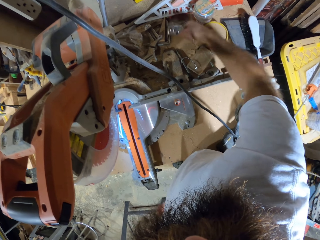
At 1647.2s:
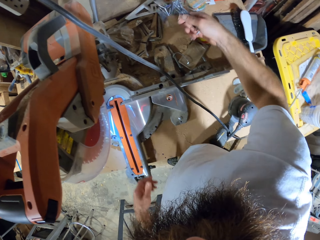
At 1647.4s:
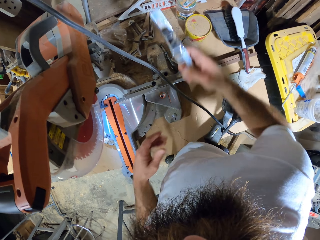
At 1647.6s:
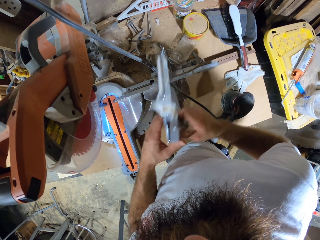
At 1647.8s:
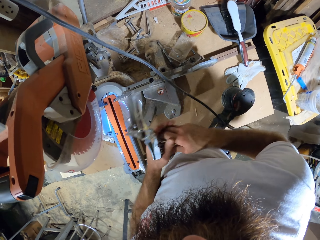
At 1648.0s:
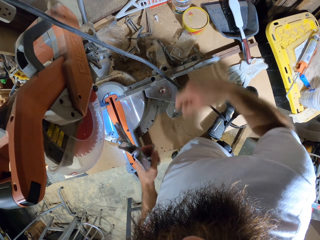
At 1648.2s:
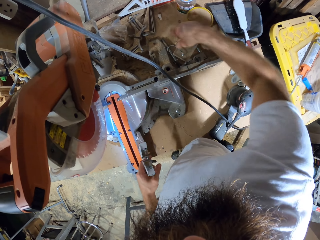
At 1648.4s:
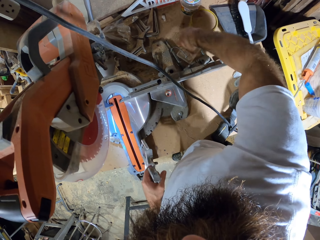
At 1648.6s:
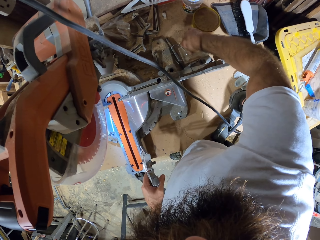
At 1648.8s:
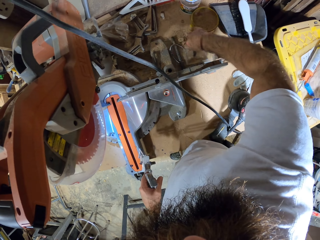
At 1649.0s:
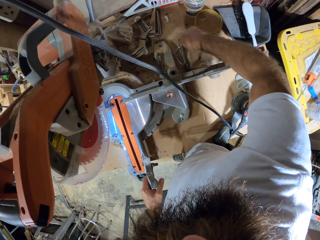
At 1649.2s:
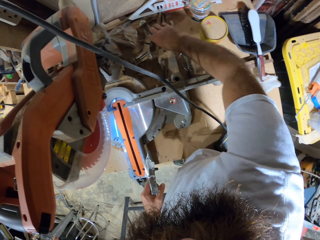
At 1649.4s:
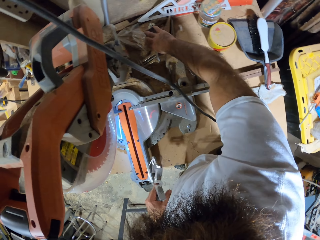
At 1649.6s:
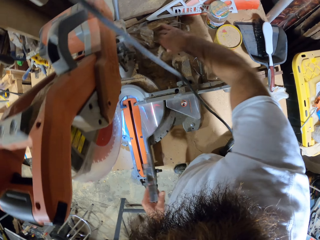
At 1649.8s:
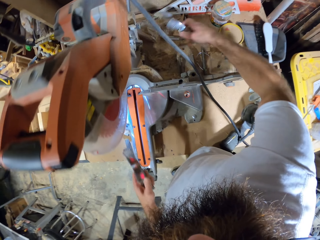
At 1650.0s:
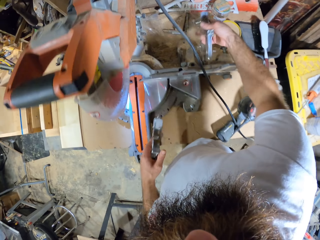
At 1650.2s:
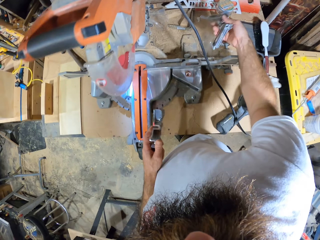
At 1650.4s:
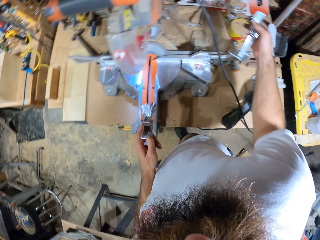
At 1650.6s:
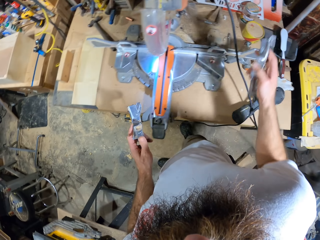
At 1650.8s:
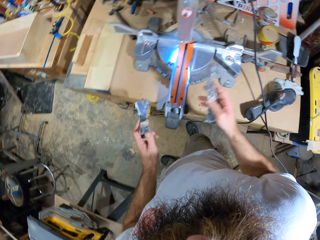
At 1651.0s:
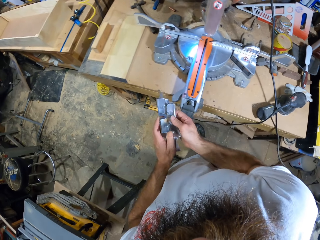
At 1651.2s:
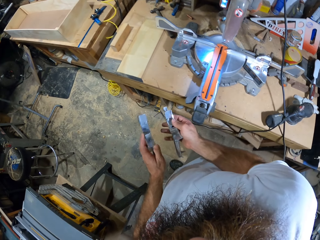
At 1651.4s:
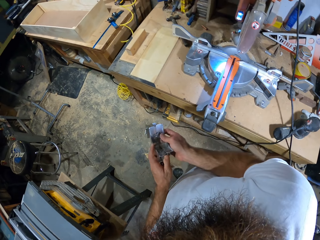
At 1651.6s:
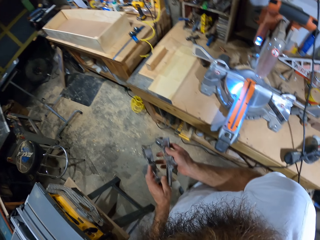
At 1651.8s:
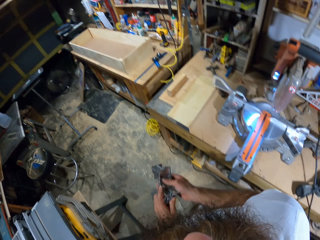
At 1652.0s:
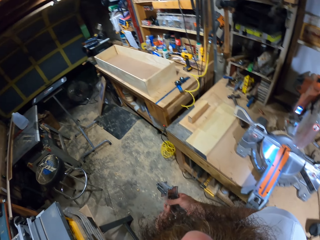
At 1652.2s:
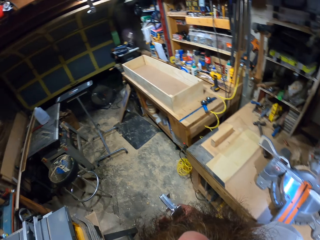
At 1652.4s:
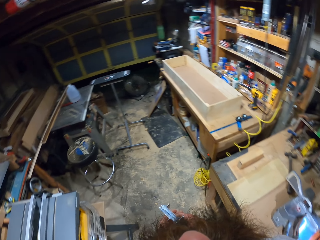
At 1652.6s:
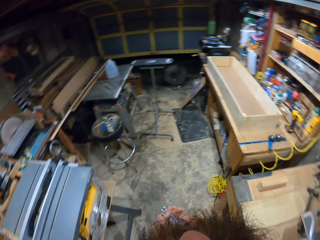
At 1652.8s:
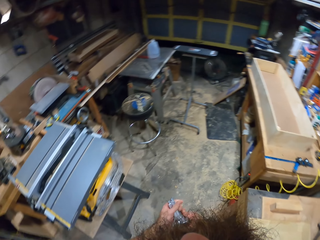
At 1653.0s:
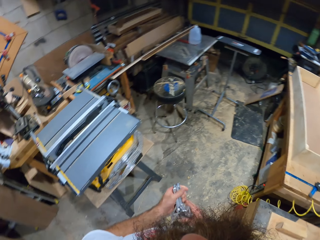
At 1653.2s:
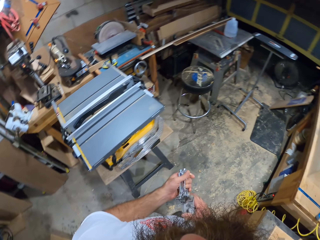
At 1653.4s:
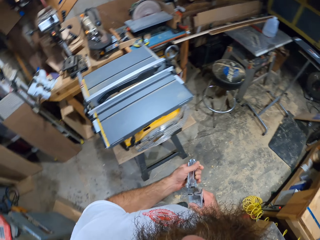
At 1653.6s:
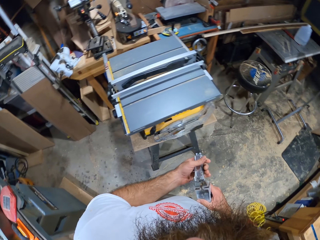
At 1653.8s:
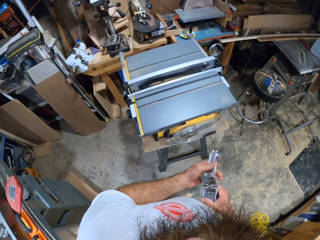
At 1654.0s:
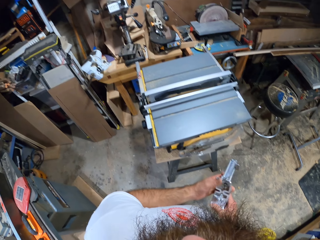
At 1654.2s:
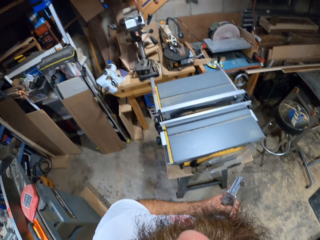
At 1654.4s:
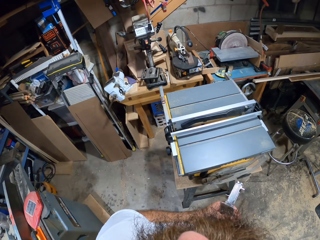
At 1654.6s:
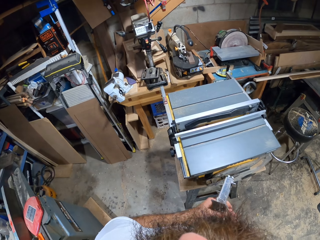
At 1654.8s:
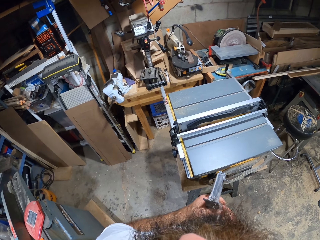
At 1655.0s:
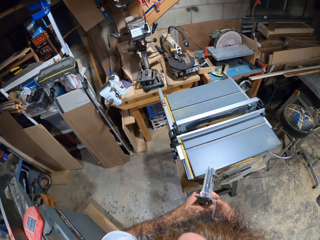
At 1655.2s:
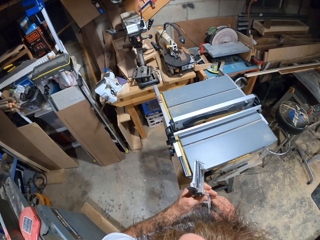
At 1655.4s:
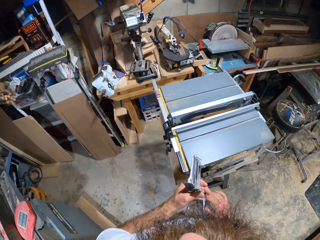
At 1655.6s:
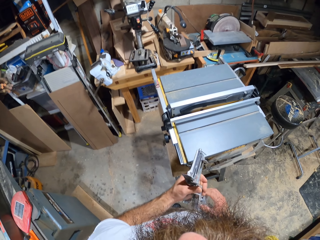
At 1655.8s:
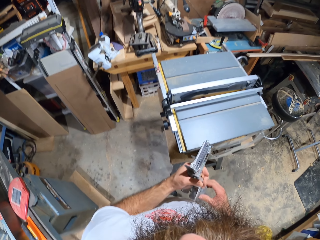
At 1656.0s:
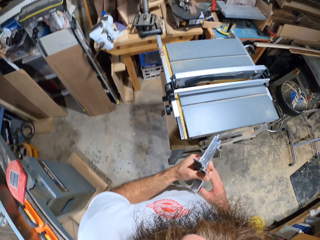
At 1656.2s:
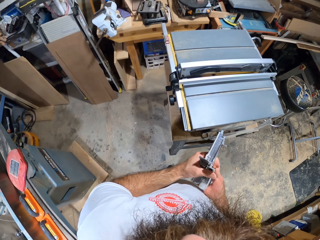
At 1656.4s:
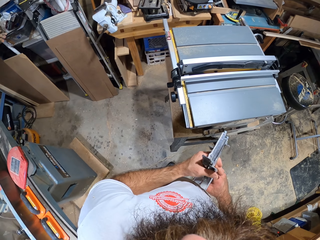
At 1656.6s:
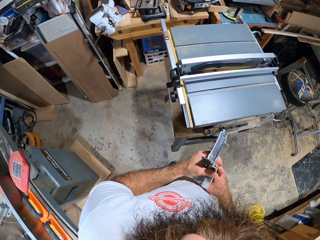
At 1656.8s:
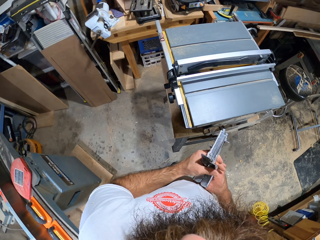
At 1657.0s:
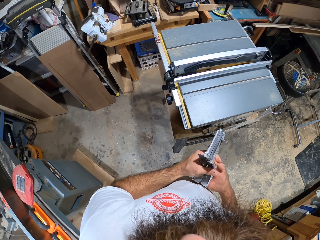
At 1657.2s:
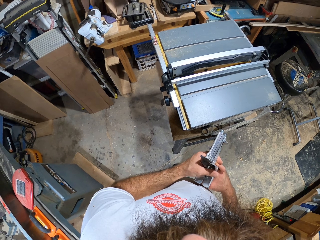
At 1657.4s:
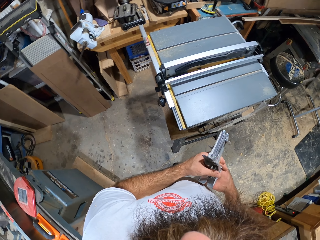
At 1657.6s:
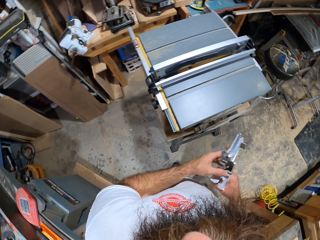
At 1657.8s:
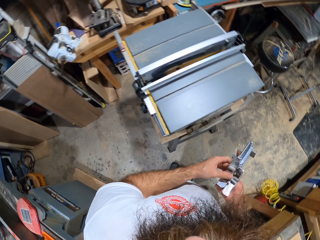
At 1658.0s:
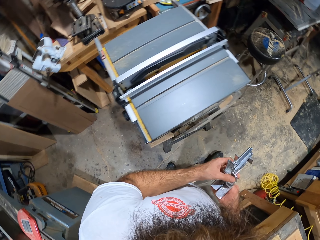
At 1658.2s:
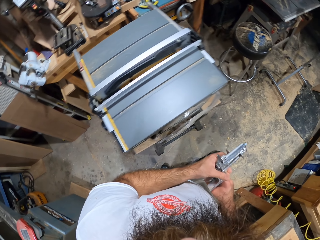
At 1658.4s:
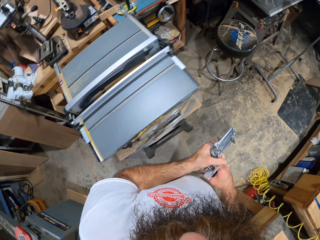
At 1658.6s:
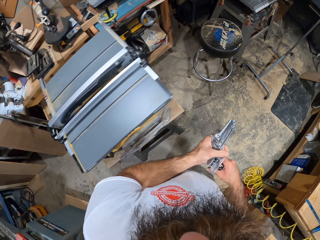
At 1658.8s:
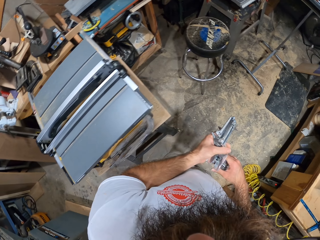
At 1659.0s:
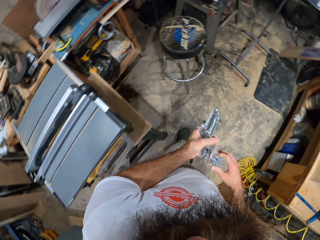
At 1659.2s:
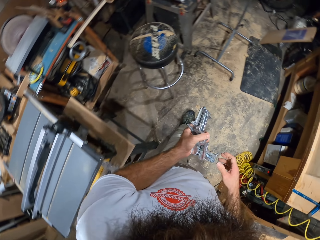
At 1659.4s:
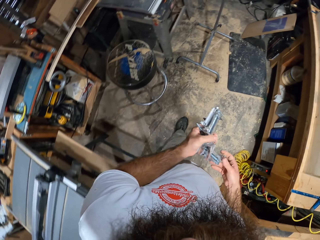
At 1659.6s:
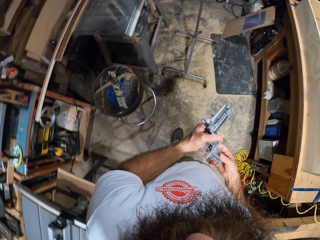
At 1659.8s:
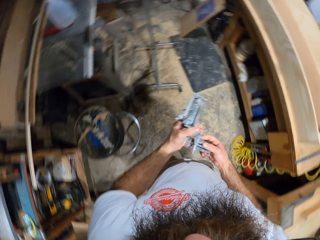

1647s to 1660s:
The camera wearer picks up an angle corner clamp on the table with his right hand. He passes the angle corner clamp in his right hand to his left hand. He picks up an angle corner clamp on the table with his right hand. He hits the angle corner clamps in both hands together. He presses the angle corner clamps together with both hands.

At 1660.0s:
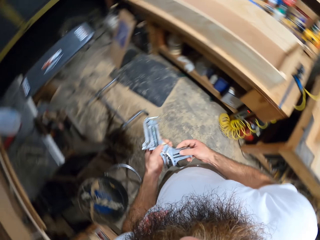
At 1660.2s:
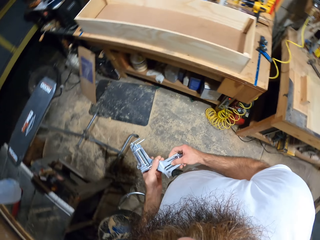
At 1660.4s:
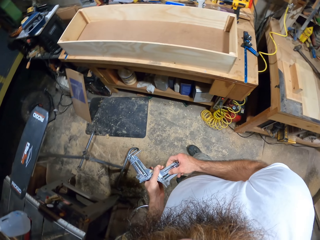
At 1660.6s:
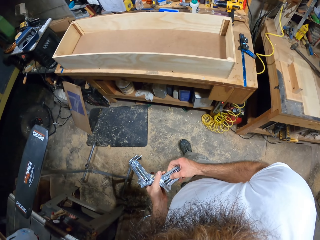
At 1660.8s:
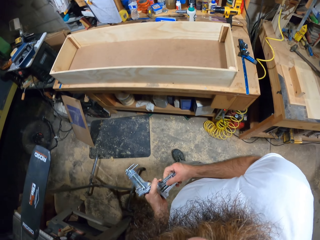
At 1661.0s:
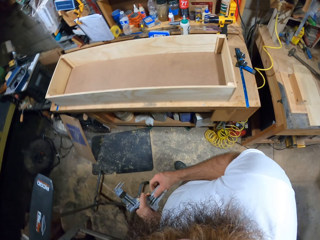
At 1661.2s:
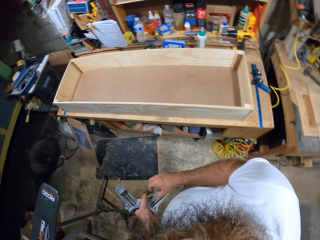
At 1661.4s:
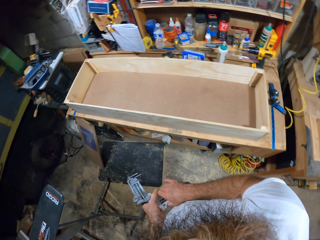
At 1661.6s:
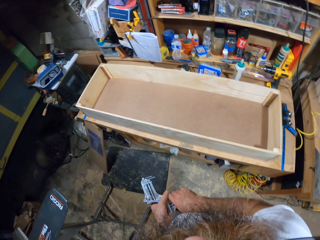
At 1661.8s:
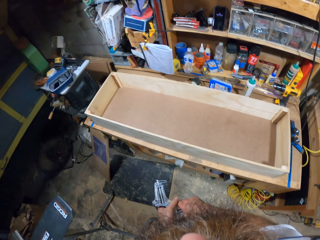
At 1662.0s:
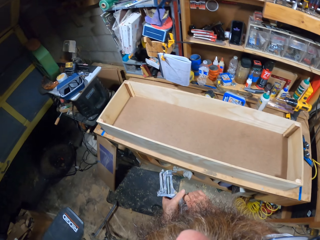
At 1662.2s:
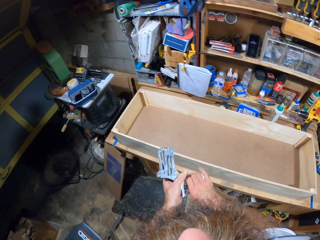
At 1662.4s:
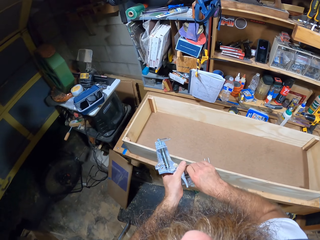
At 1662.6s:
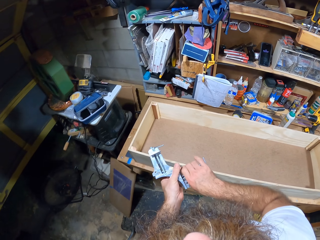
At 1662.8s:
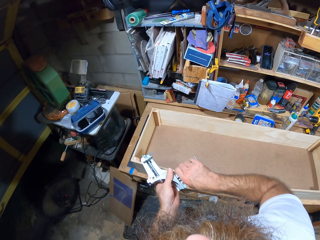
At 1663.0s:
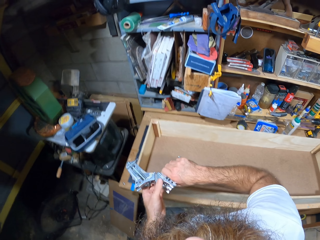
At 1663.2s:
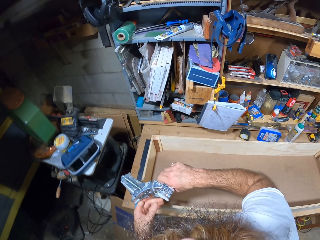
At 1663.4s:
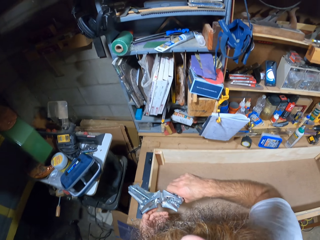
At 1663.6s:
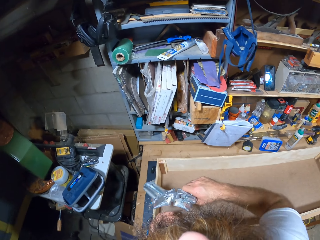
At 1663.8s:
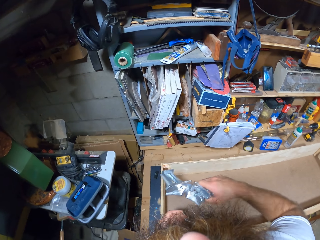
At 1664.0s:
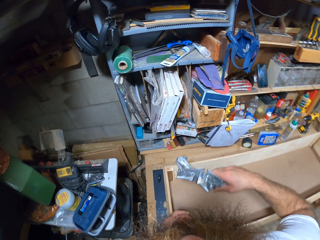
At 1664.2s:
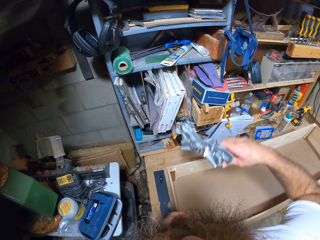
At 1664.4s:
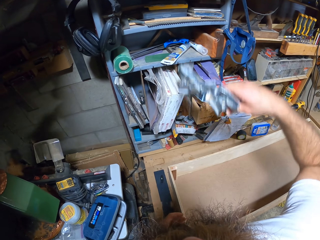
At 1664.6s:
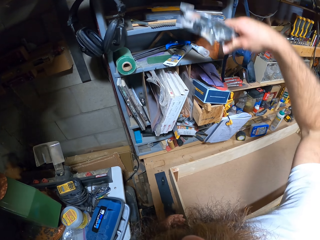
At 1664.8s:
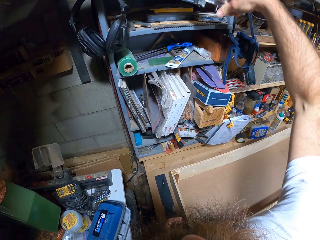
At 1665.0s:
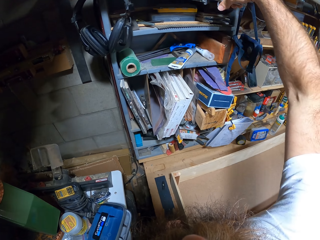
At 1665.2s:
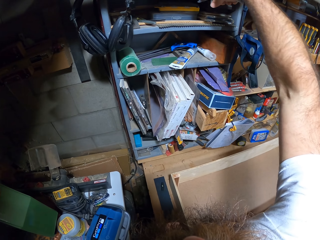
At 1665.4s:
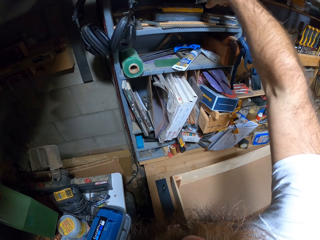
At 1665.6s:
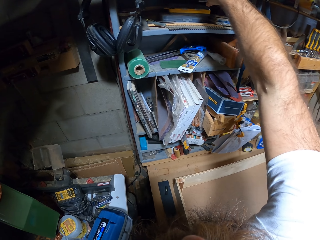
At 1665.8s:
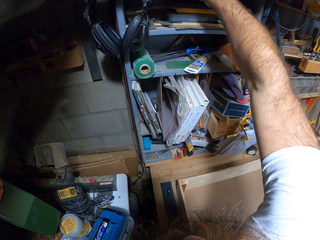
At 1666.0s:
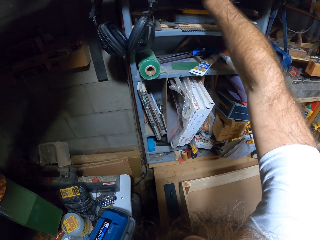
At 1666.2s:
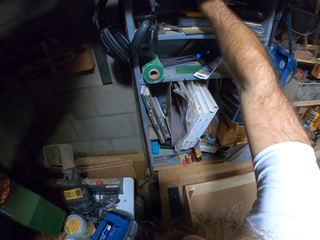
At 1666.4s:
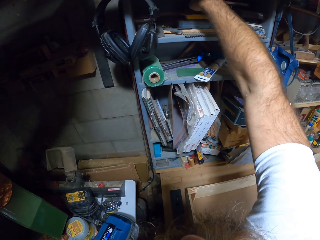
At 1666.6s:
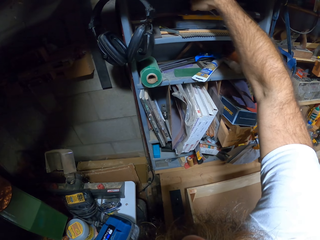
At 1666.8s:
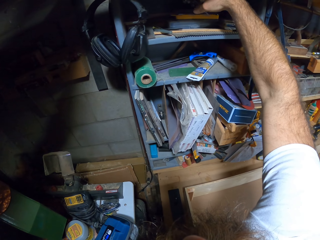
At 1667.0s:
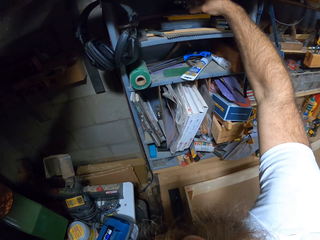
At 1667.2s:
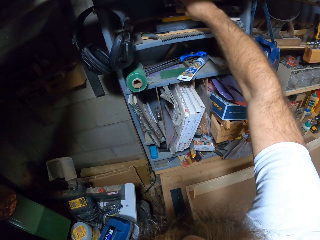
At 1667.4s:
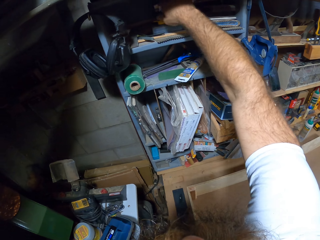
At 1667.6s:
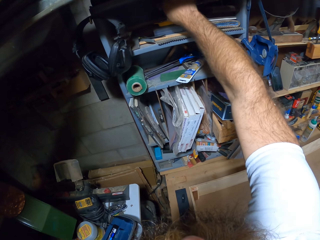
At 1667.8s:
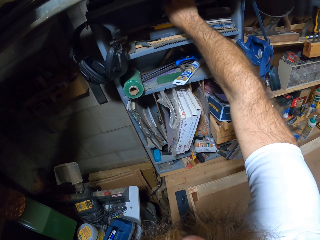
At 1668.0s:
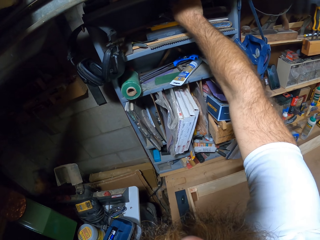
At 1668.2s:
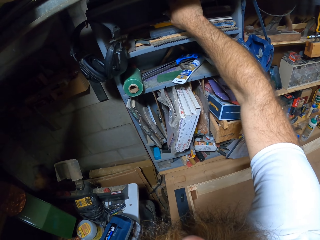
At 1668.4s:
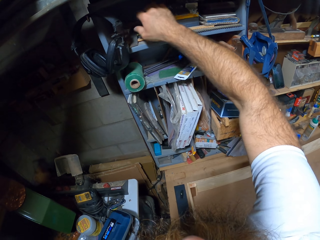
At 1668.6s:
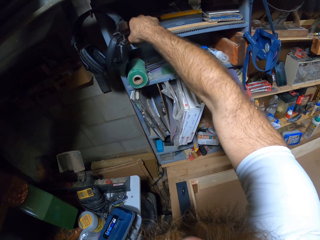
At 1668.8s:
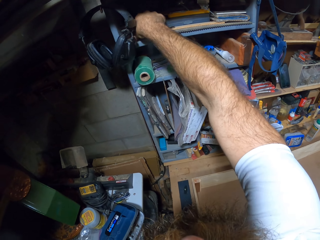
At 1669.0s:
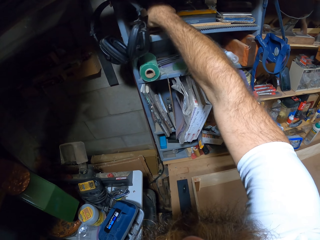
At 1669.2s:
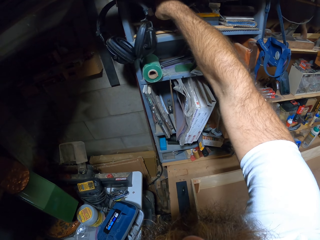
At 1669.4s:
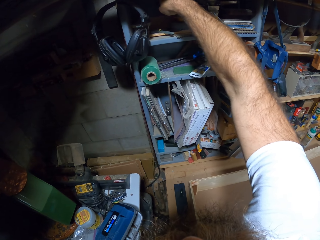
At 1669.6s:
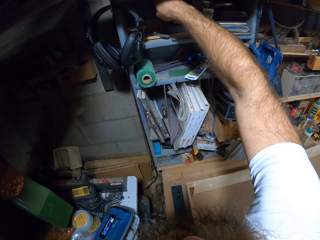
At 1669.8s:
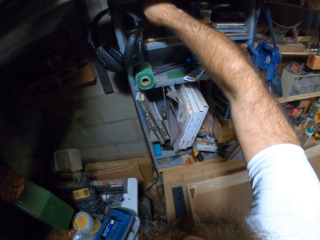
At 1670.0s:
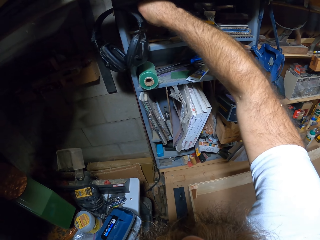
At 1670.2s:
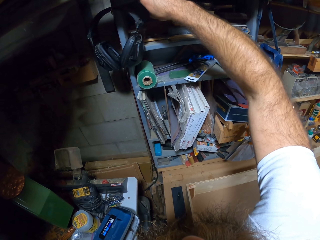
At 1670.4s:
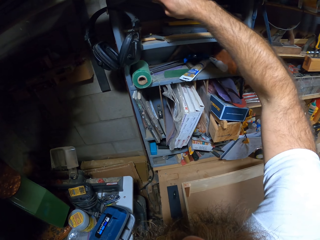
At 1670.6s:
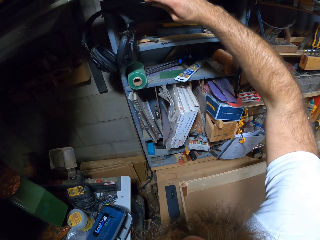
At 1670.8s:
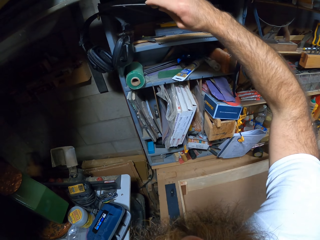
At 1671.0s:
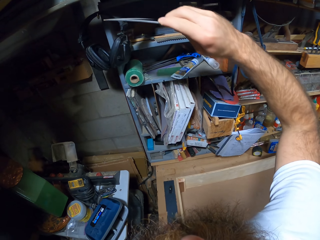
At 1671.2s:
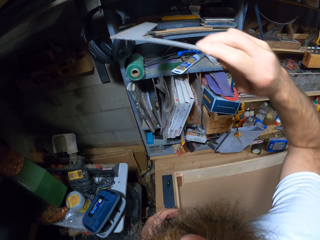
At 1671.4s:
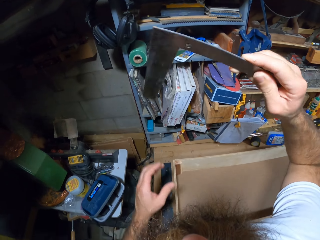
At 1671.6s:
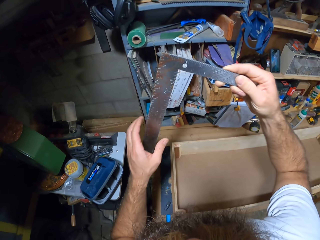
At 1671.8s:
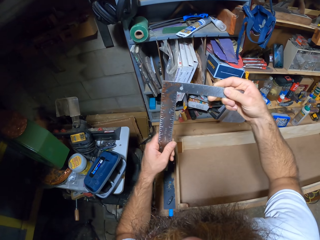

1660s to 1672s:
The camera wearer places the angle corner clamps on a wall shelf with his right hand. He brings out a framing square on the wall shelf with his right hand.
